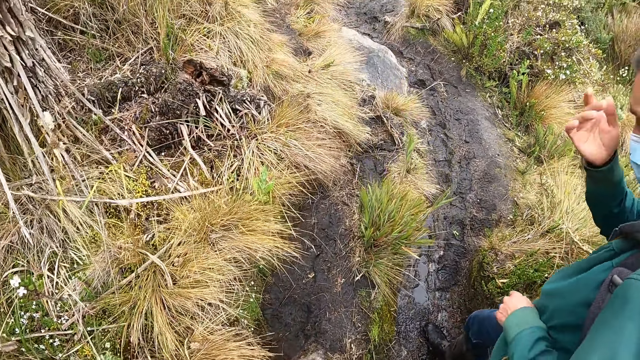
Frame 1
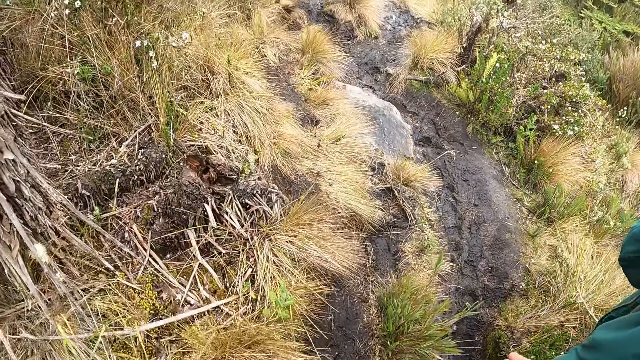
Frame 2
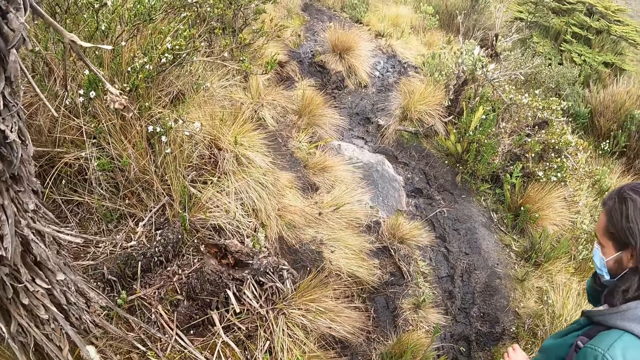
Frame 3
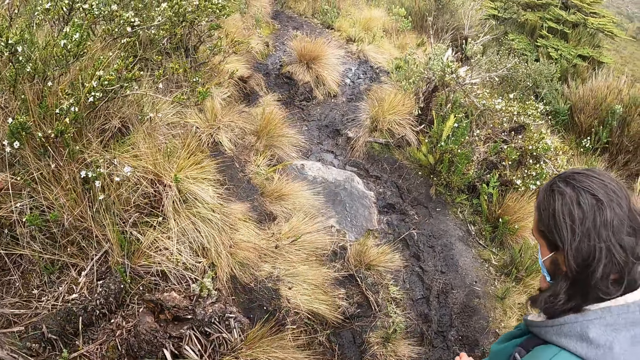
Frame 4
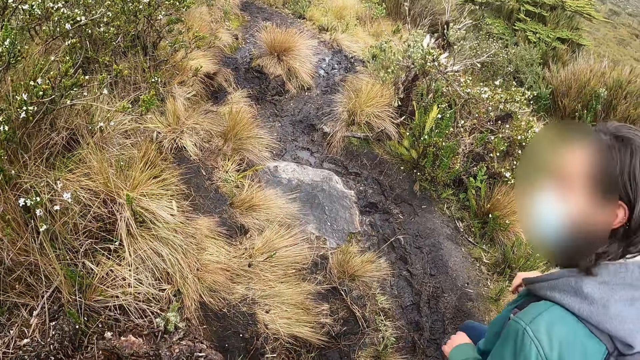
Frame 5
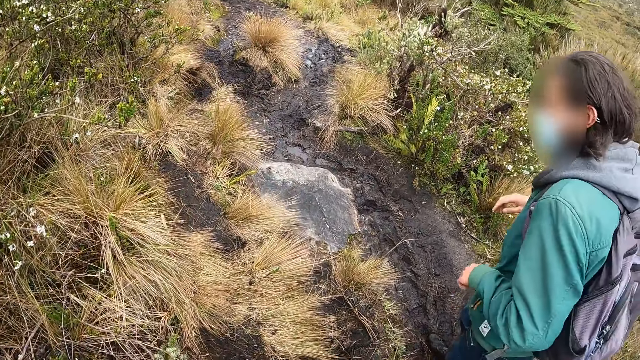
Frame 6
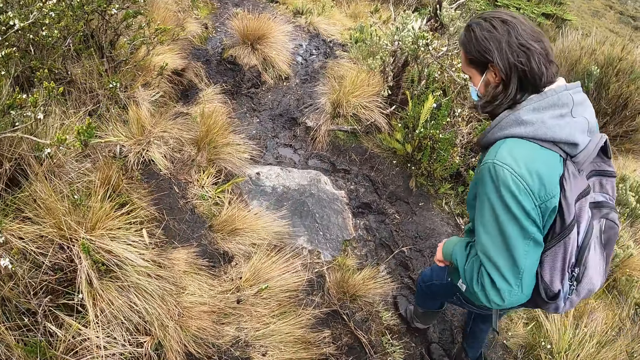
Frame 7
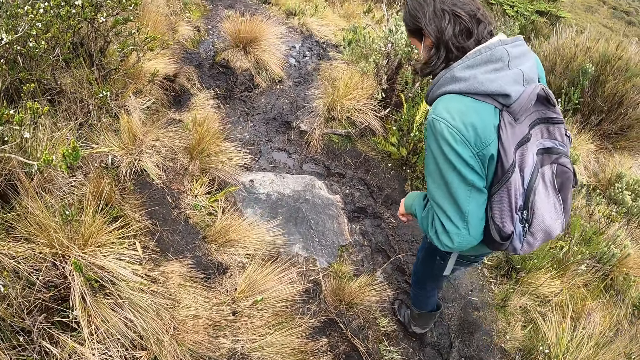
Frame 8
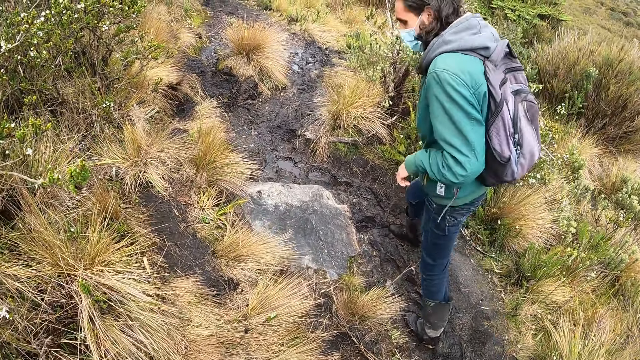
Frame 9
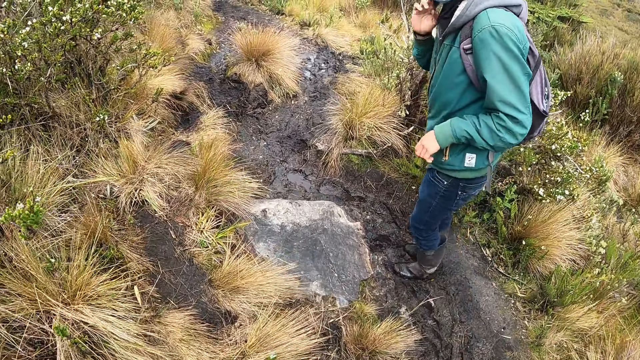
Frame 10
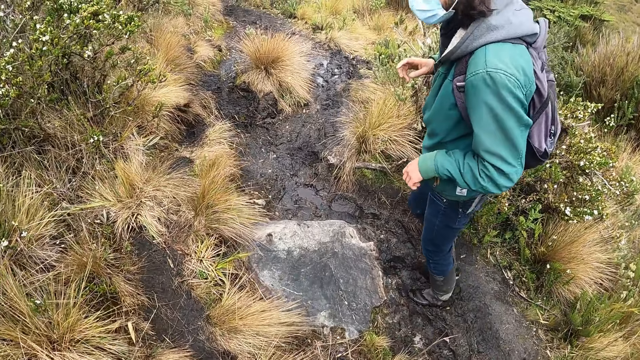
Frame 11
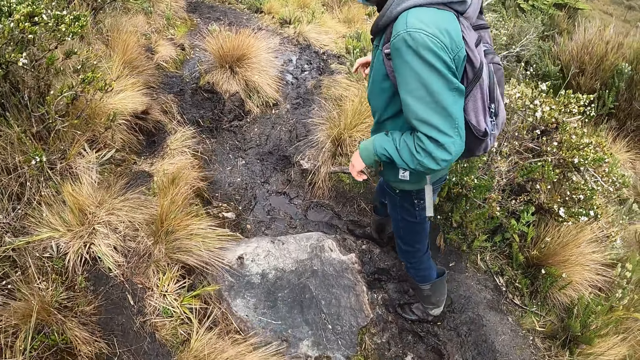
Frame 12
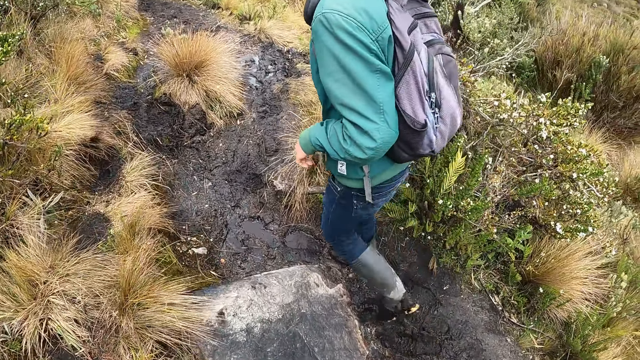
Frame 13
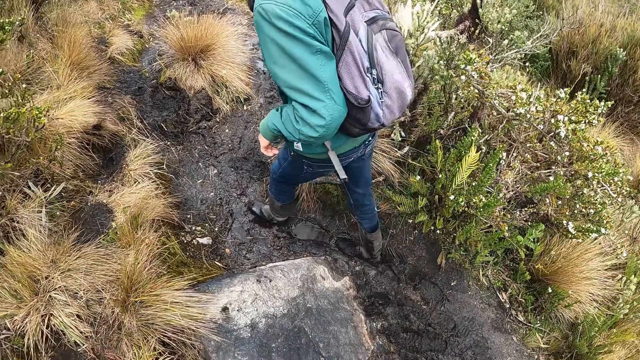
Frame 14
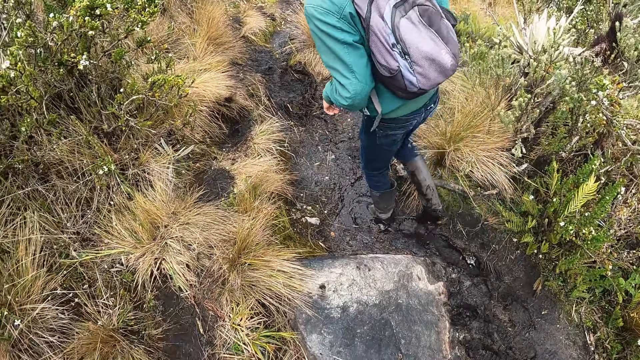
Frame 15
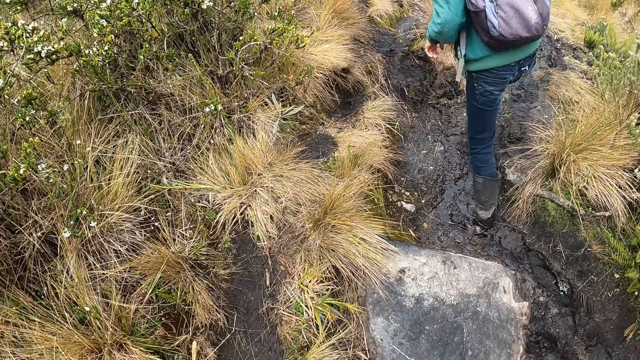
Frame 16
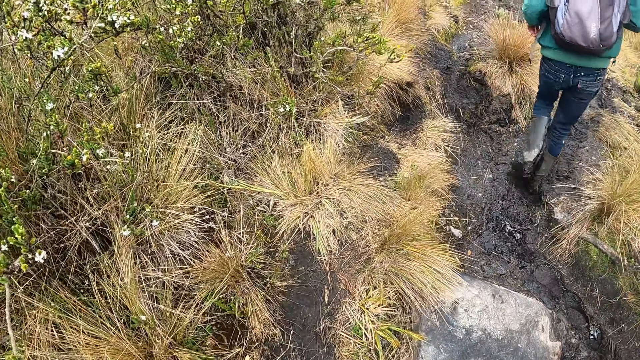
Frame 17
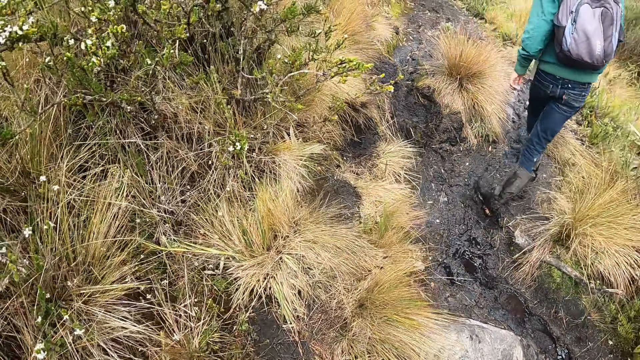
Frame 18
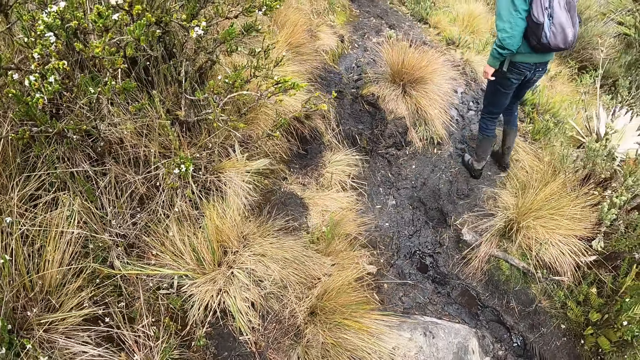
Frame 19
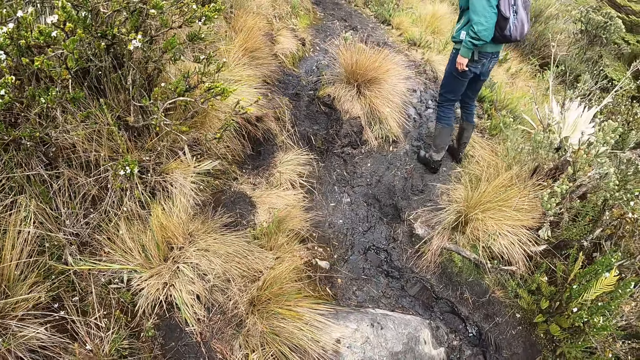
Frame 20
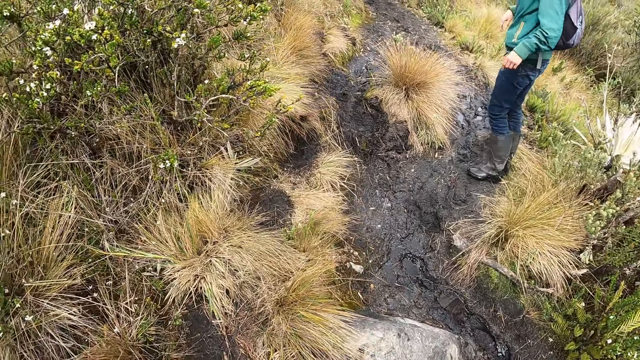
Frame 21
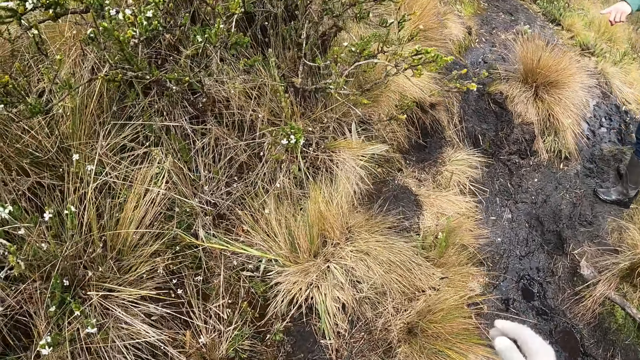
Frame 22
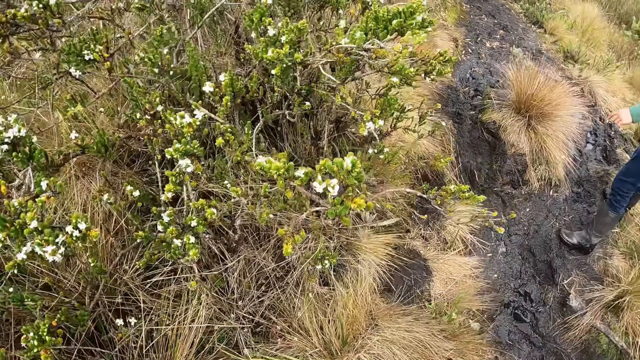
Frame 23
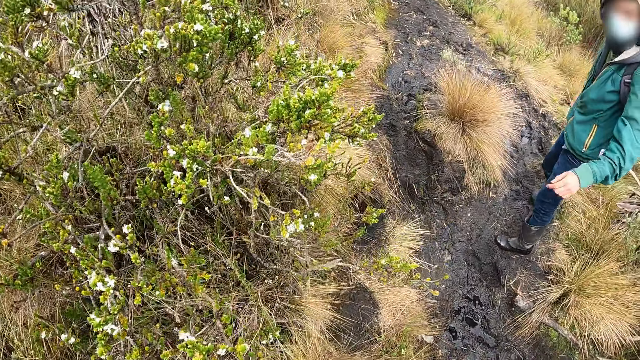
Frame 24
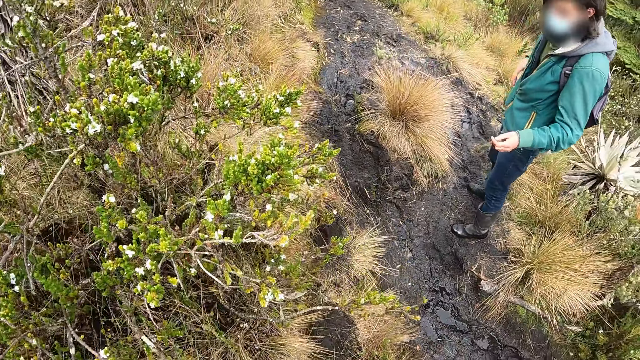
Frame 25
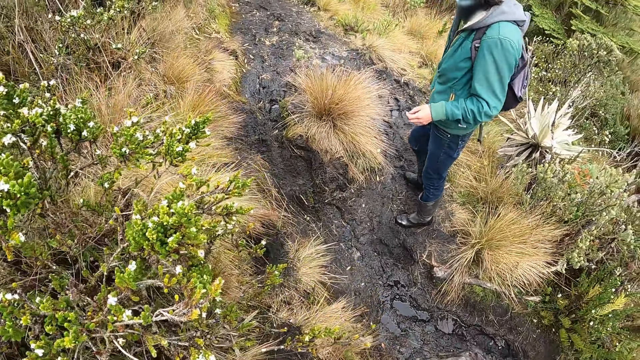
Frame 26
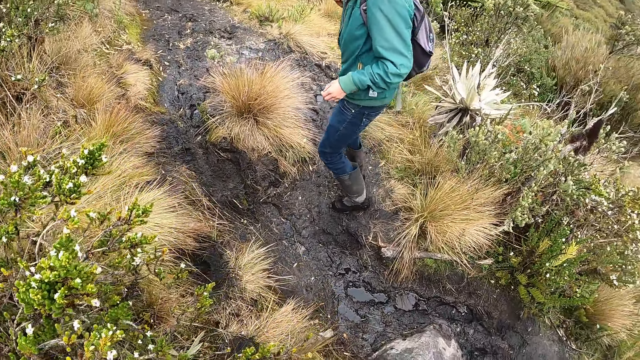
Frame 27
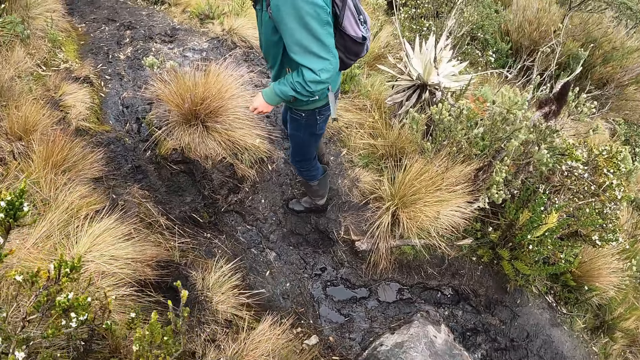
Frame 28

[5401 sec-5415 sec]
A man stands on the path in the forest. The camera wearer walks on the path in the forest.

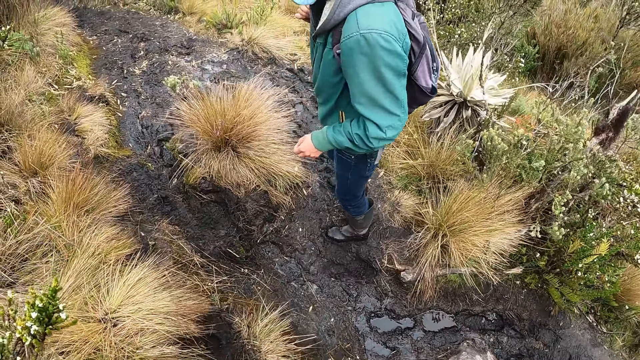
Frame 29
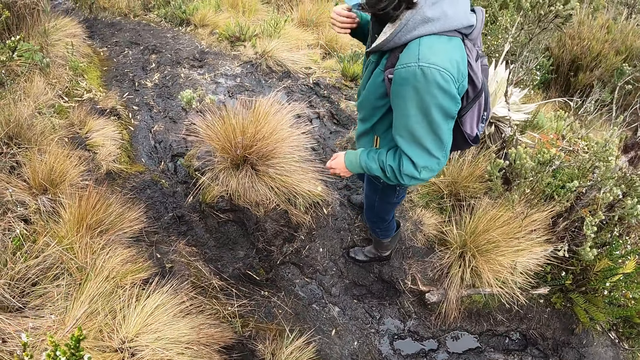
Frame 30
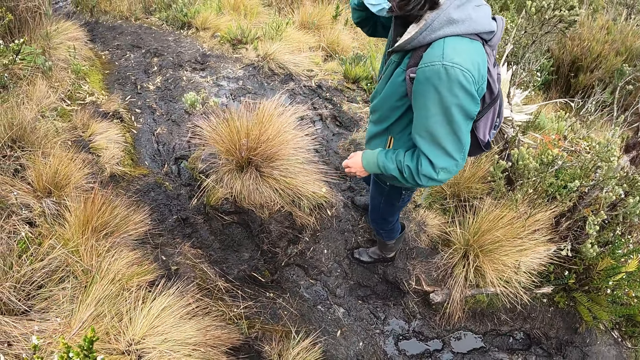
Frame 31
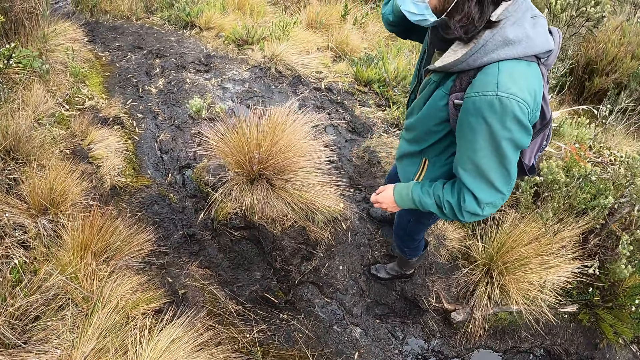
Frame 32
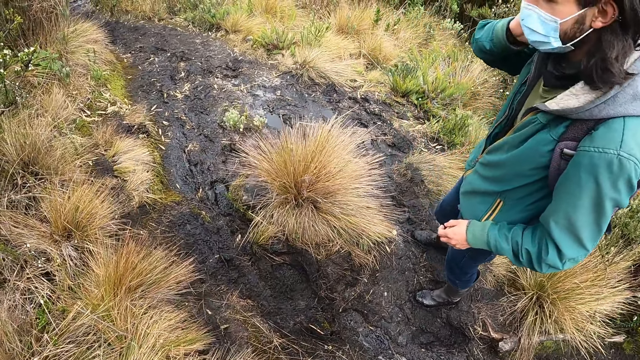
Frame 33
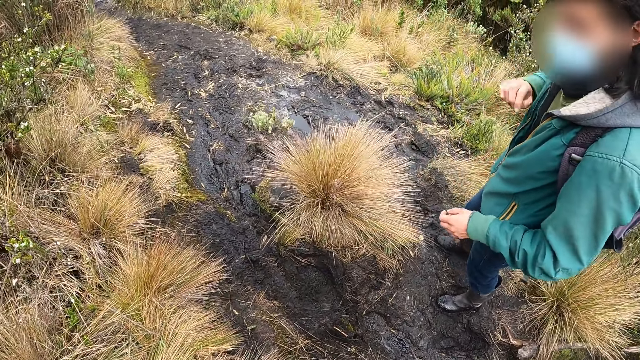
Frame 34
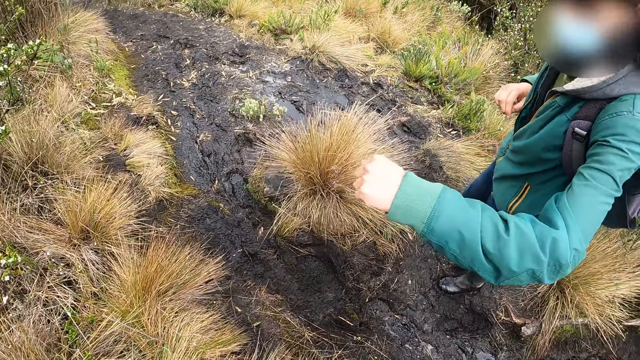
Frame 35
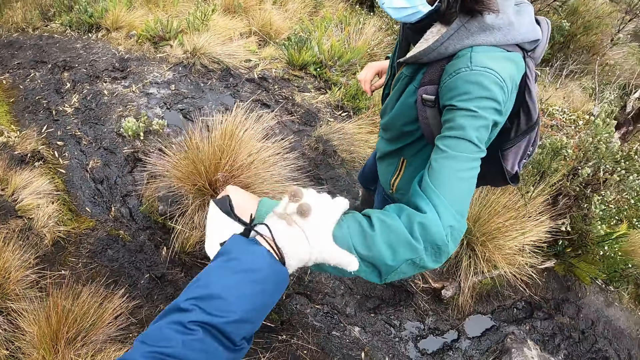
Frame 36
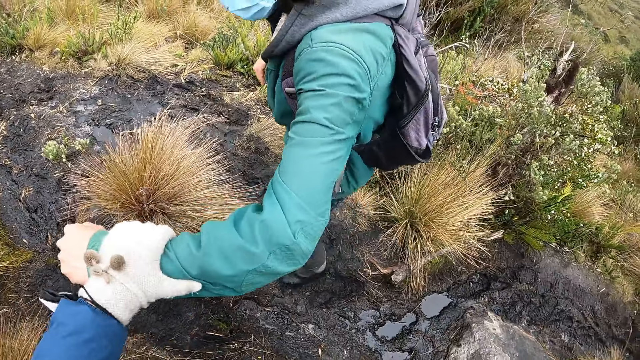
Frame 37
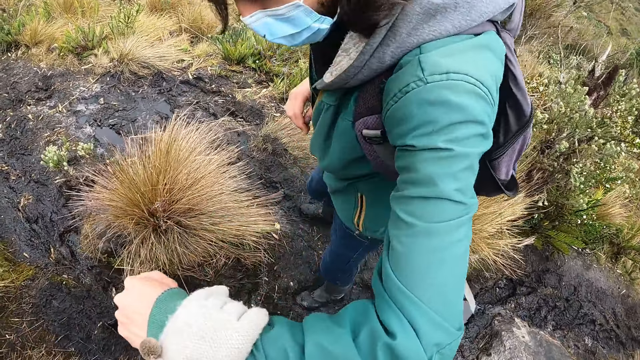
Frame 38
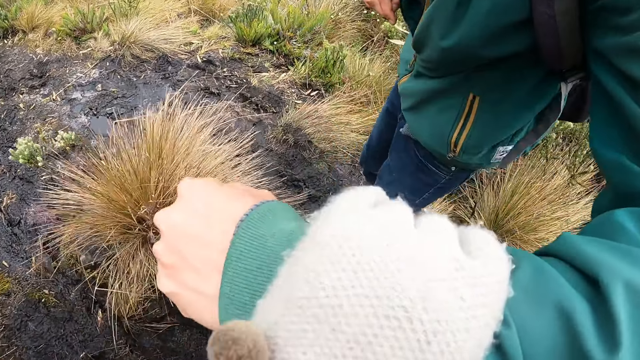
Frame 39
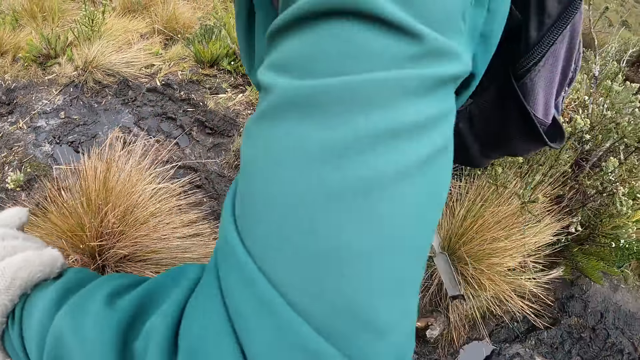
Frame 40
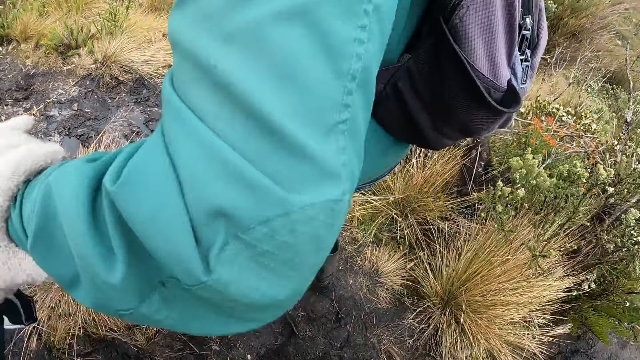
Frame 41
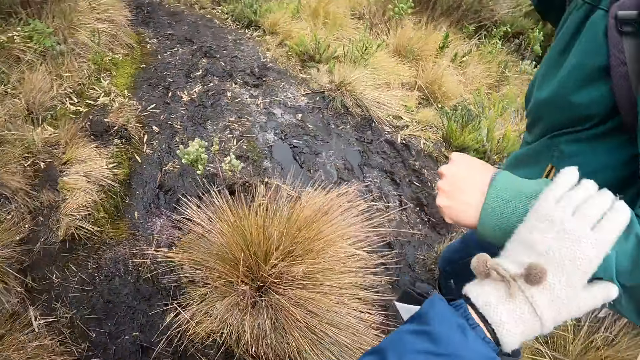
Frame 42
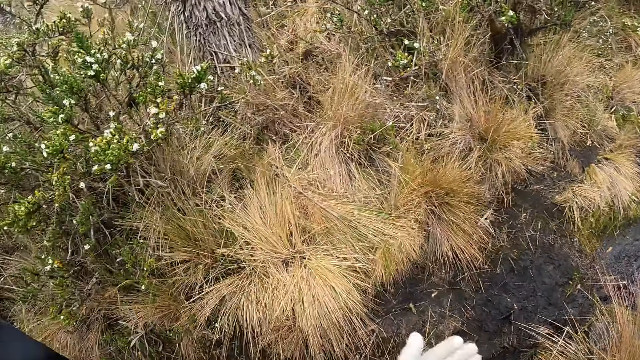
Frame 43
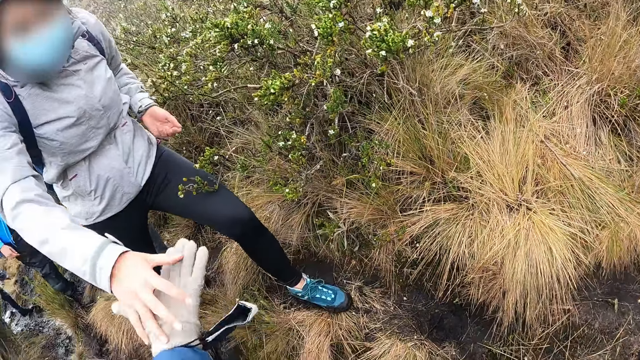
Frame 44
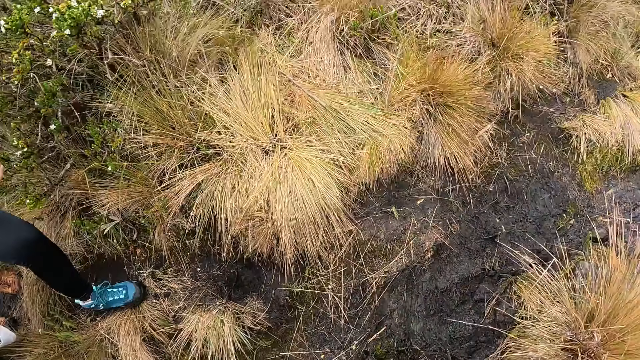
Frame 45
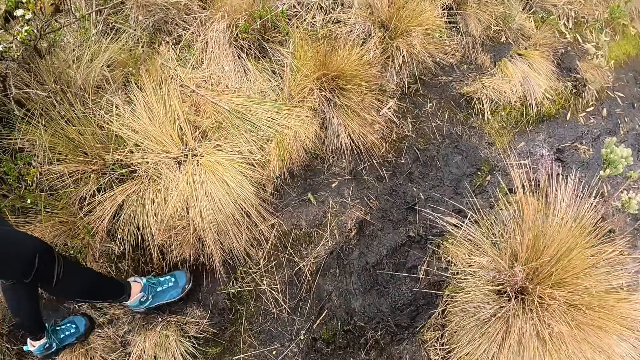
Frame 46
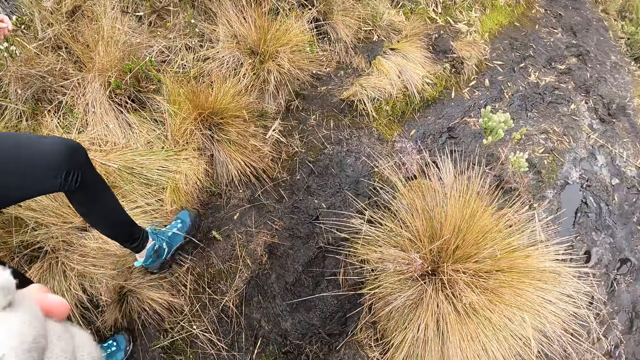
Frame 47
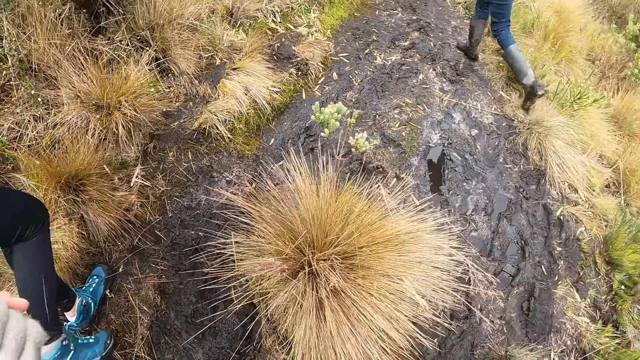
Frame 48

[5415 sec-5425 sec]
A man raises his left hand. The camera wearer holds the left arm of the man with her left hand. She looks around. A woman holds the camera wearer's left hand with her right hand. The camera wearer holds the woman's hand.
